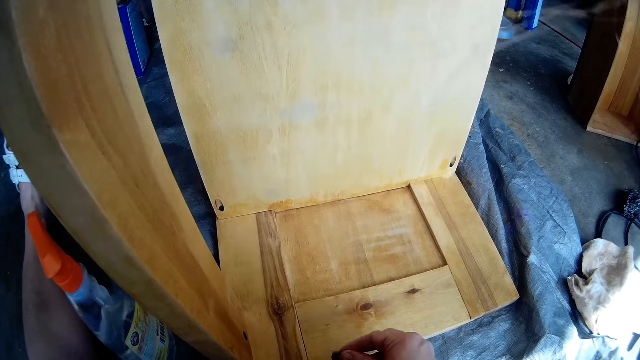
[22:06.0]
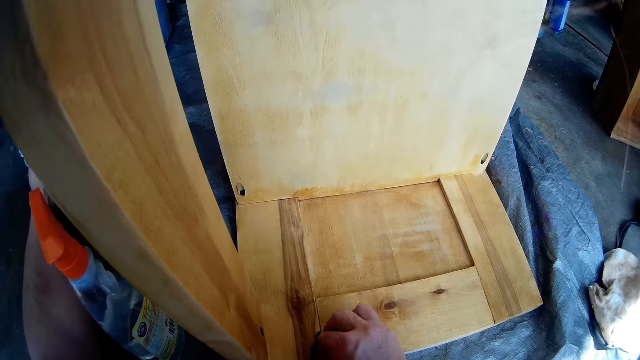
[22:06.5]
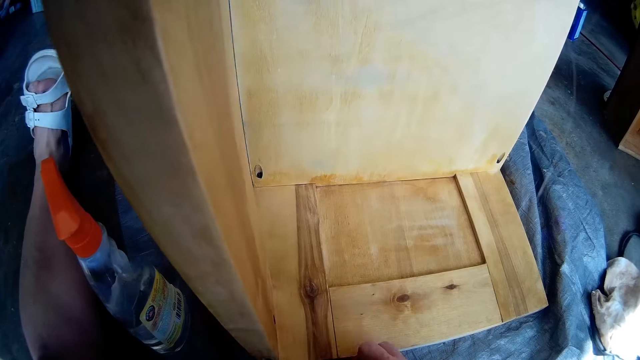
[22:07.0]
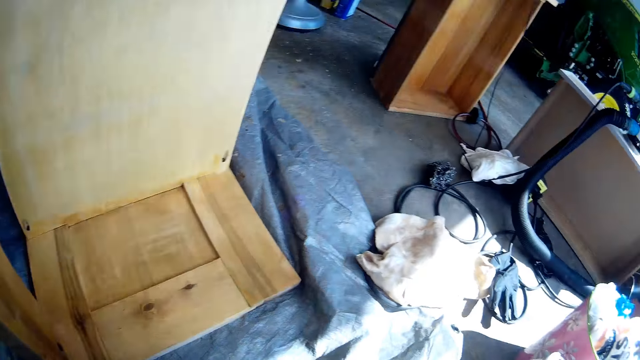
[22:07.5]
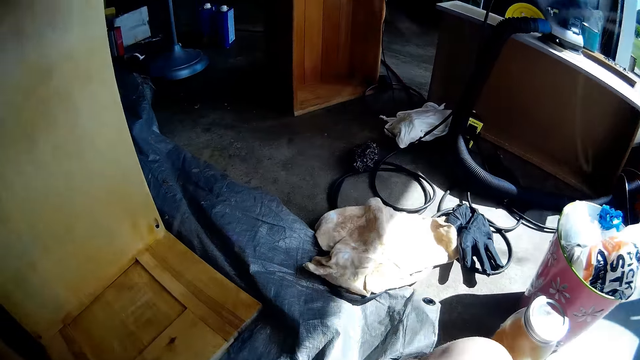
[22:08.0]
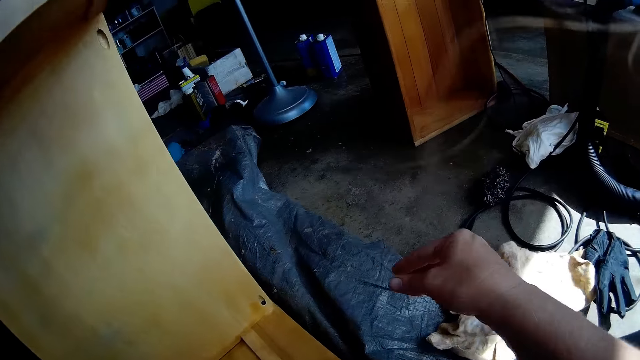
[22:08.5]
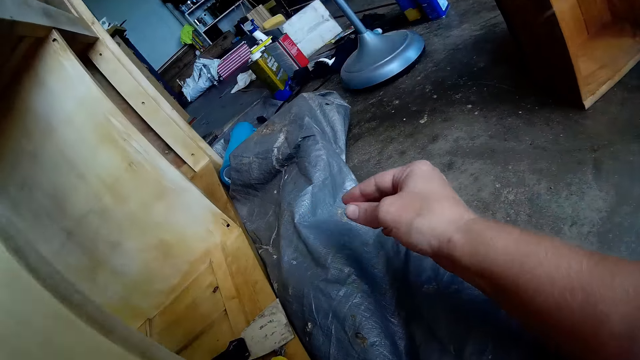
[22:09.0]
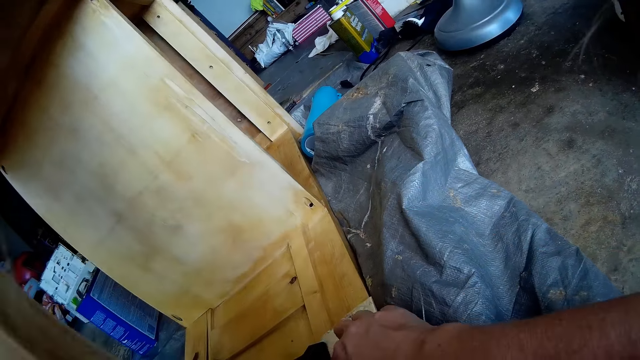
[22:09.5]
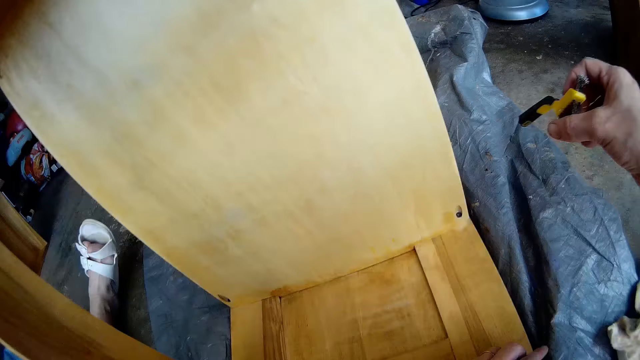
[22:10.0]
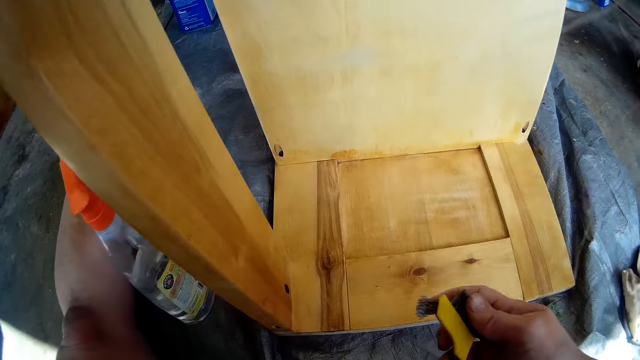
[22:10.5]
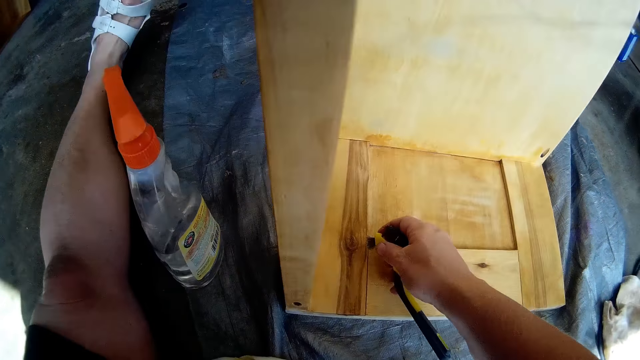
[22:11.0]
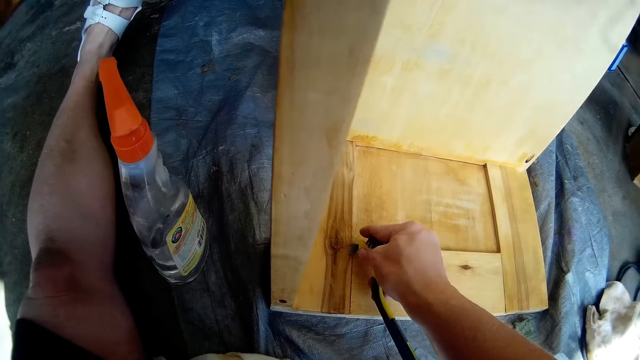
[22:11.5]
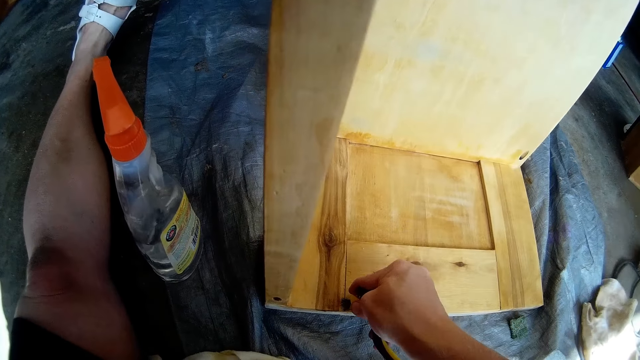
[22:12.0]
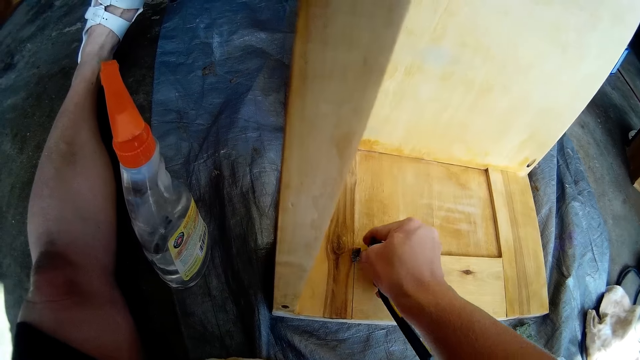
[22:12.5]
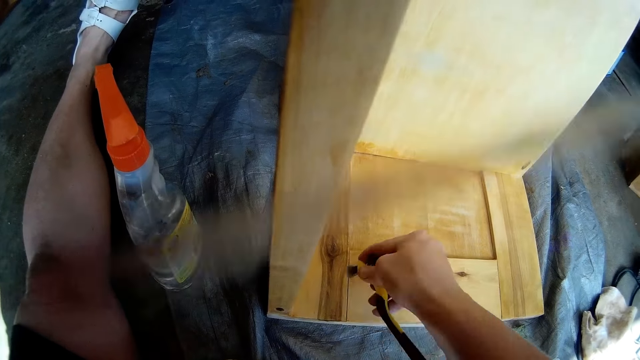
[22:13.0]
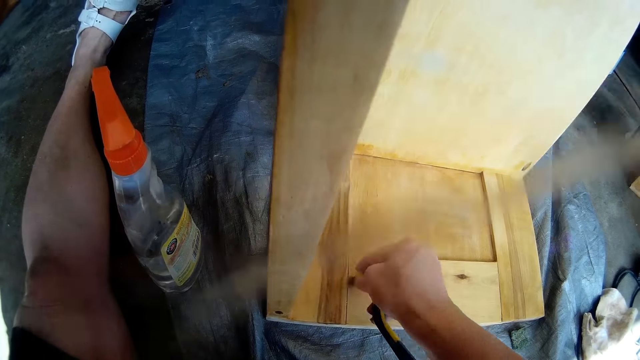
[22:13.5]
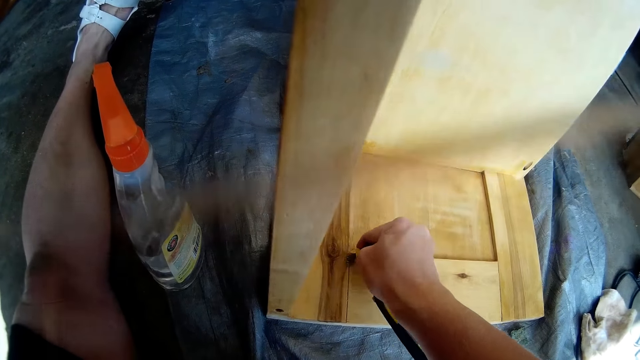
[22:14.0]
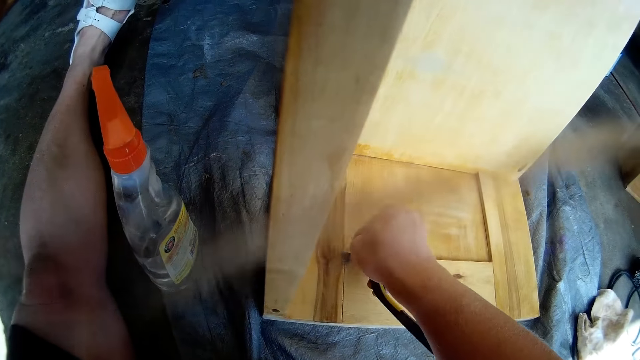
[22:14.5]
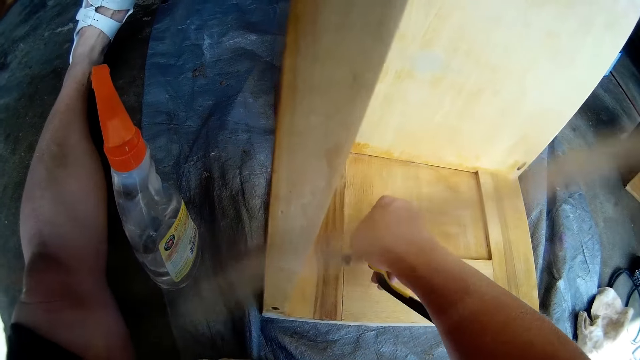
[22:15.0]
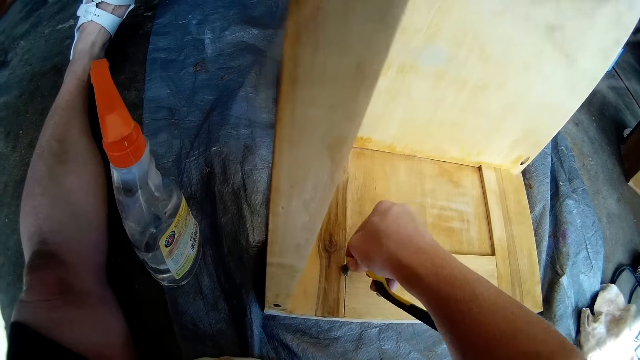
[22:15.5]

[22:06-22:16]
The camera wearer smoothens the furniture with the sandpaper in his right hand. He looks around the garage. He picks the brush from the furniture with his right hand. He cleans the furniture with the brush in his right hand.

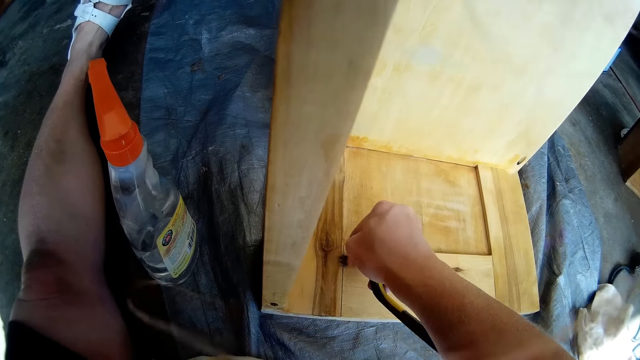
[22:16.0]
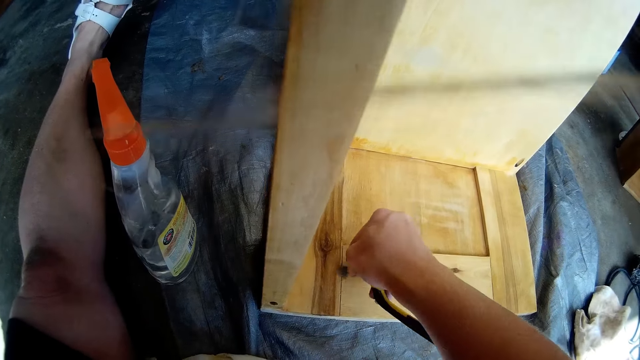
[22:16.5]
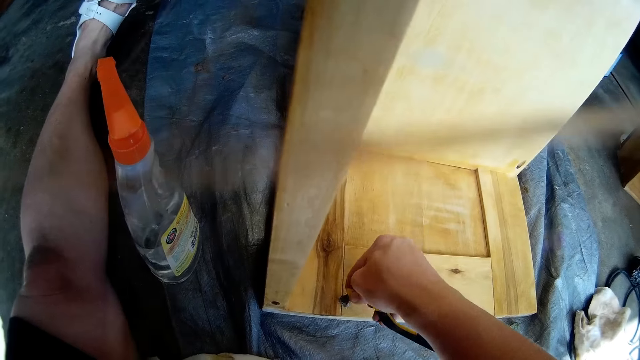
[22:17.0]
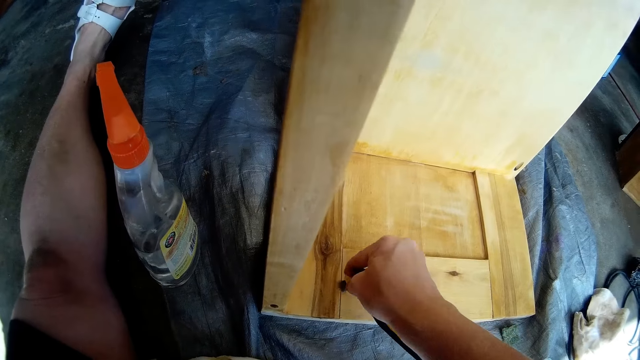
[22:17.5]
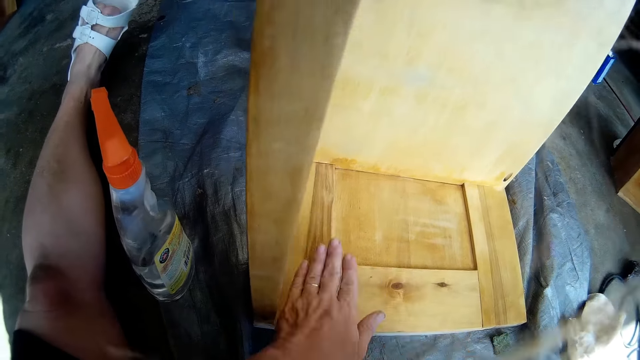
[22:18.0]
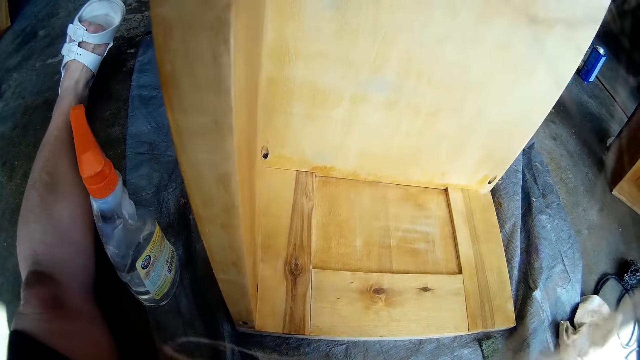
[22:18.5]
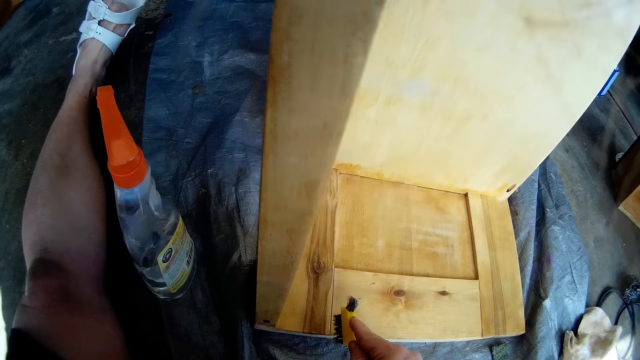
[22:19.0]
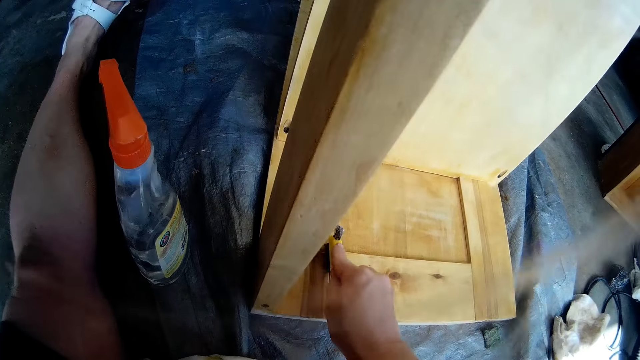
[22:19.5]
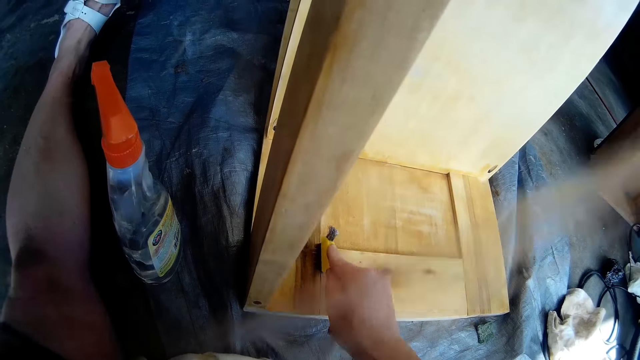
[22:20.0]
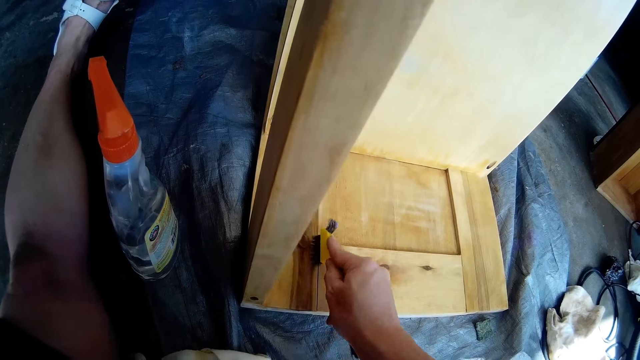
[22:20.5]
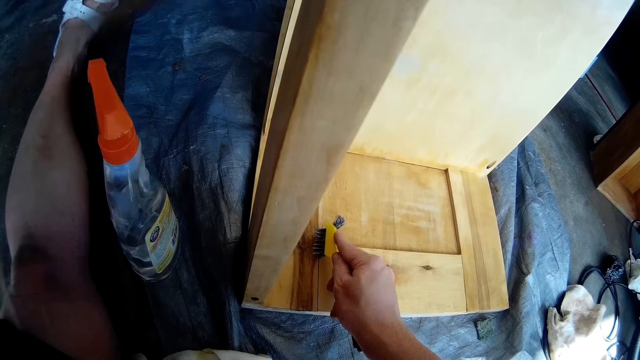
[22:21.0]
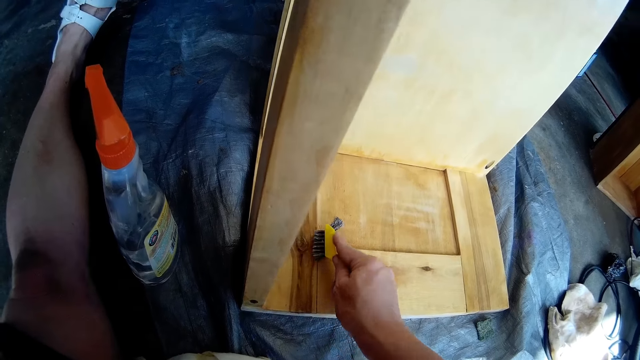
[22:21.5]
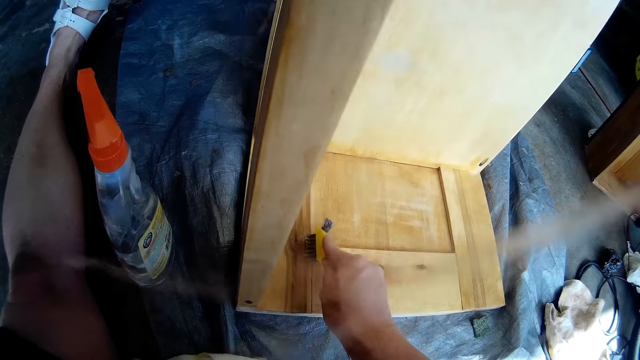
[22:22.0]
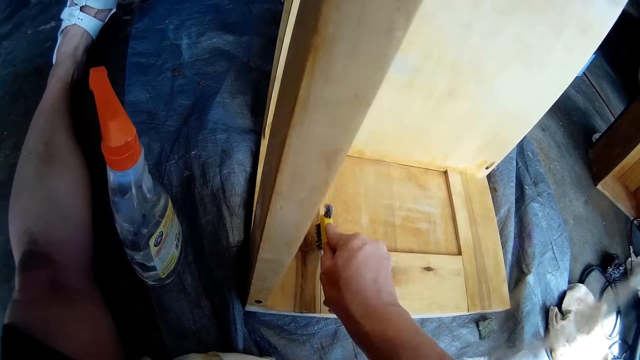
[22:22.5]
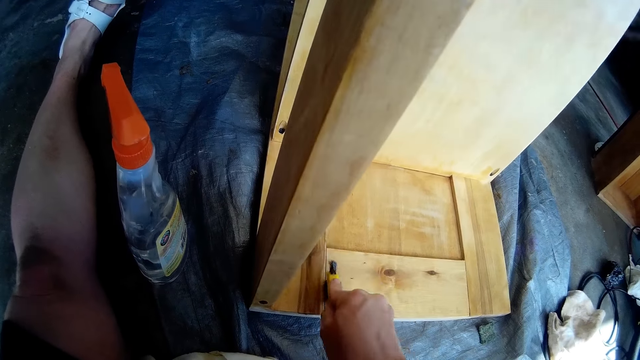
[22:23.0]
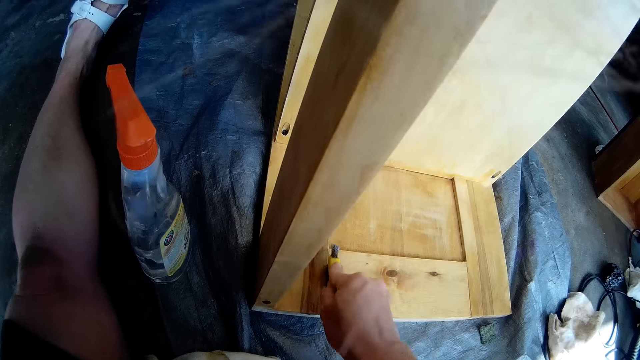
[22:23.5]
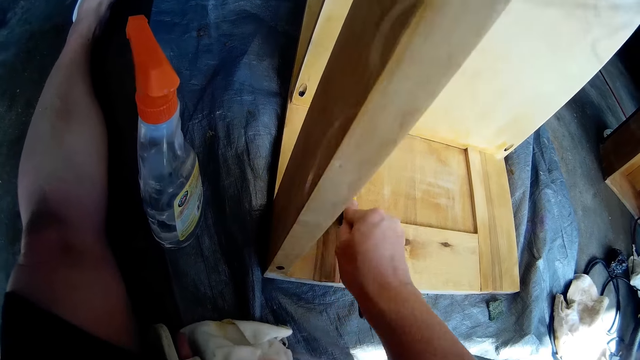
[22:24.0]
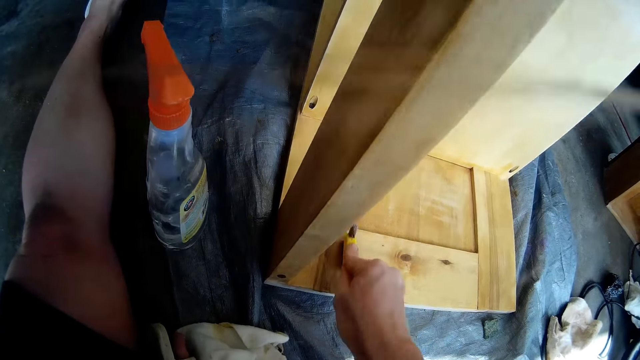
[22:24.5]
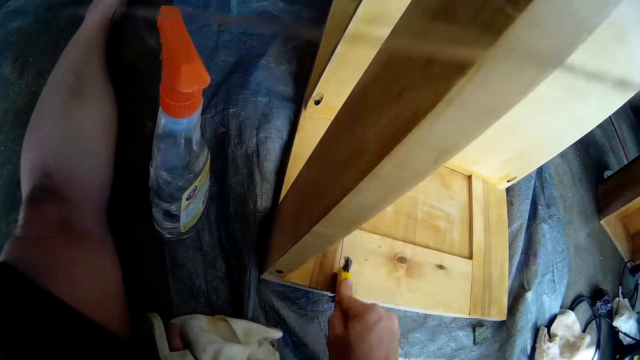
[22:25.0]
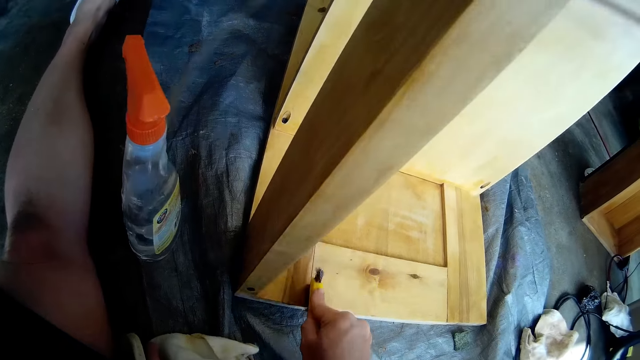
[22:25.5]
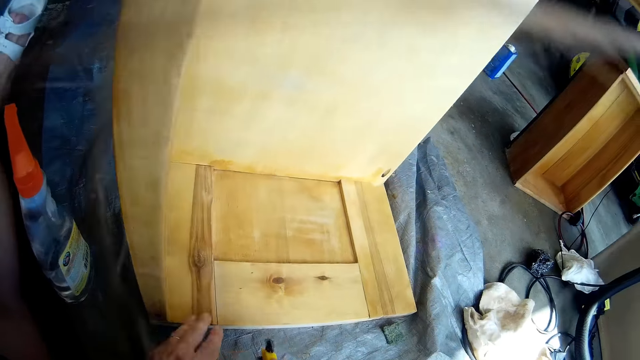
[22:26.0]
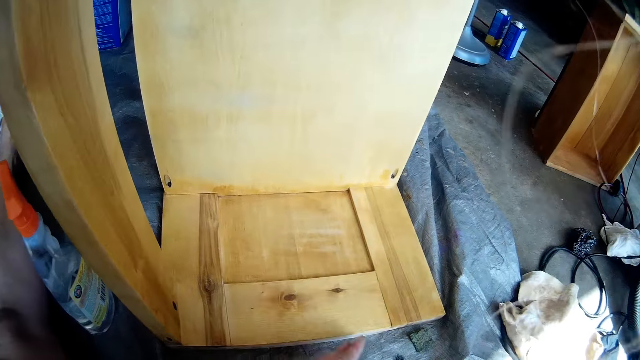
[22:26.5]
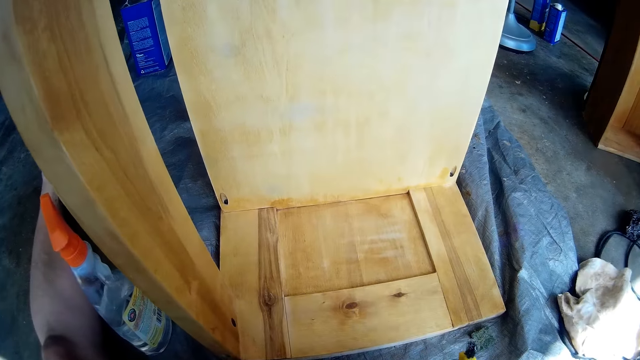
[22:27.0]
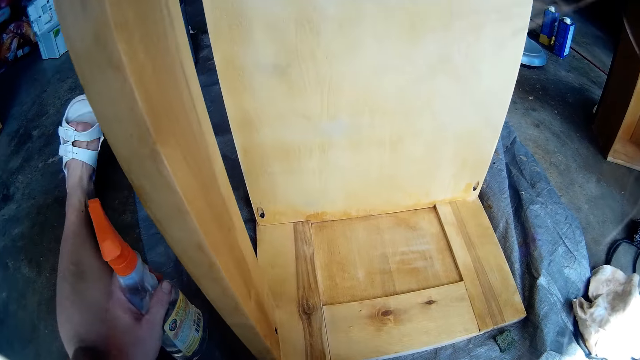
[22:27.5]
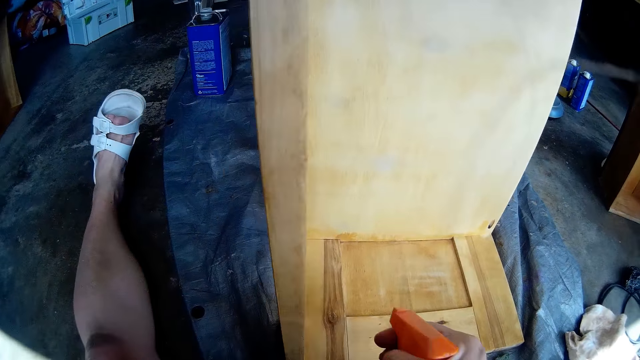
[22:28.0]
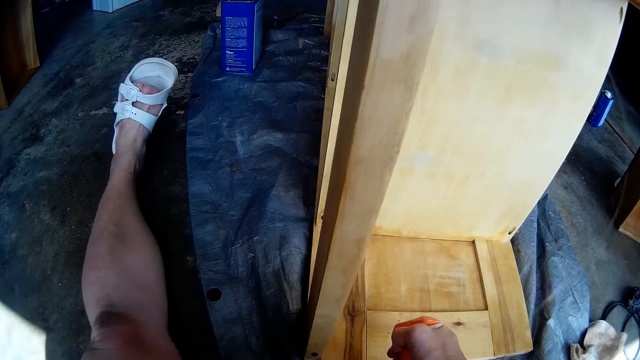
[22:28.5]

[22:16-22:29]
The camera wearer cleans the furniture with his left palm. He cleans the furniture with the brush in his right hand. He cleans the furniture with his left palm. He picks the polish spray from the floor with his left hand. He passes the polish spray from his left hand to his right hand. He sprays the furniture with the polish spray in his right hand.
